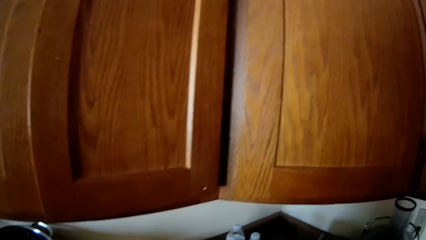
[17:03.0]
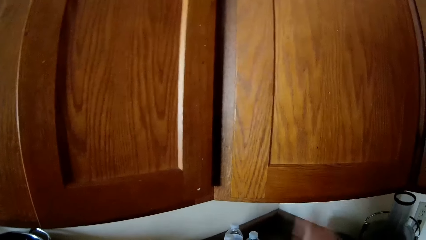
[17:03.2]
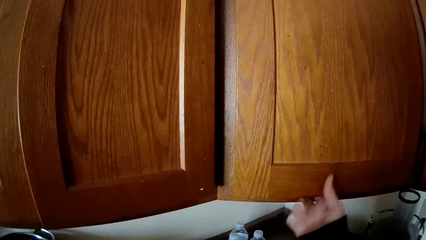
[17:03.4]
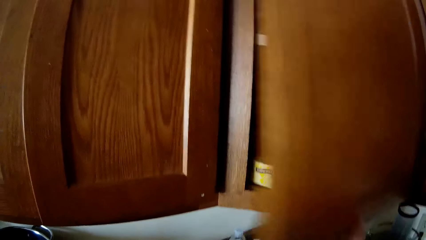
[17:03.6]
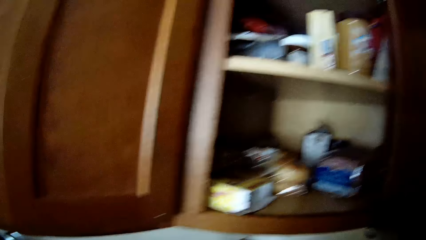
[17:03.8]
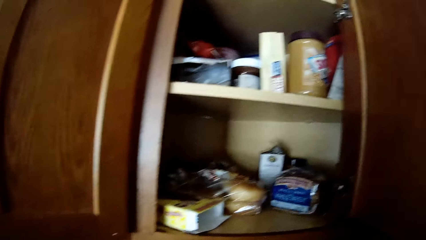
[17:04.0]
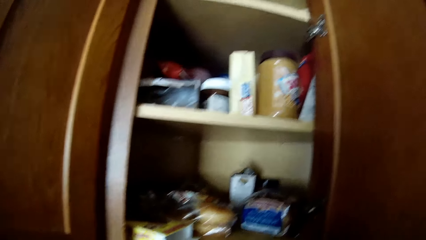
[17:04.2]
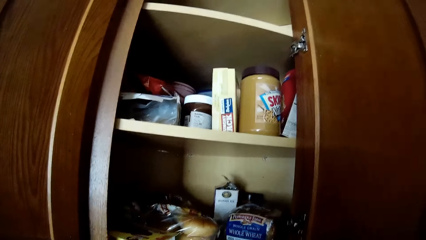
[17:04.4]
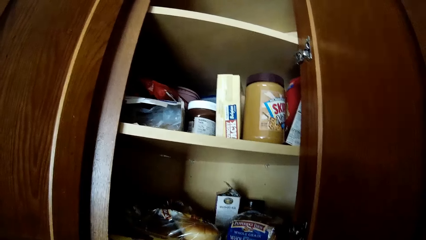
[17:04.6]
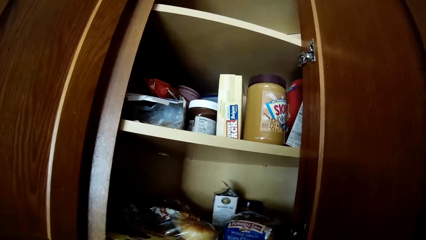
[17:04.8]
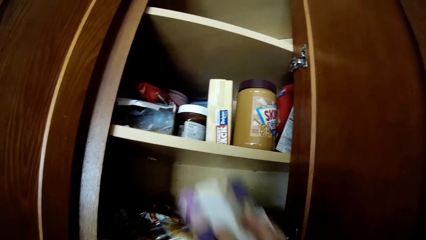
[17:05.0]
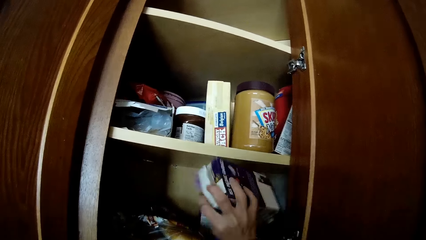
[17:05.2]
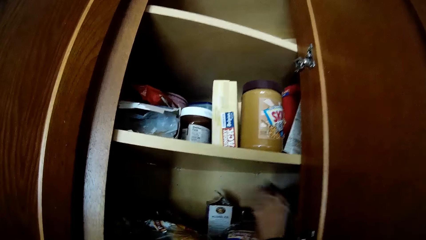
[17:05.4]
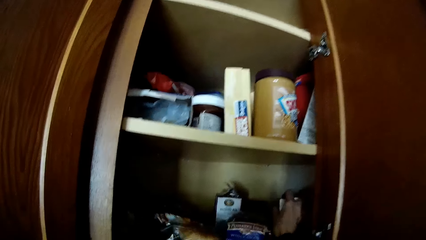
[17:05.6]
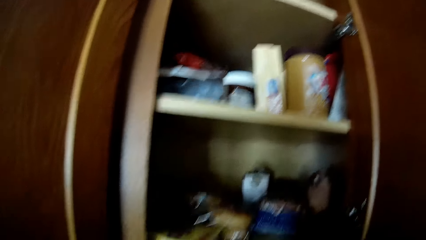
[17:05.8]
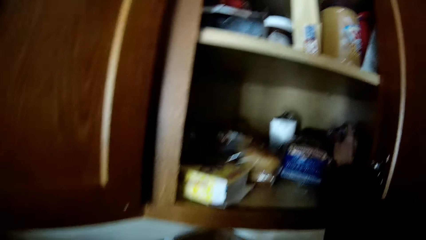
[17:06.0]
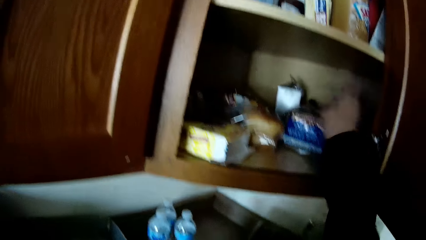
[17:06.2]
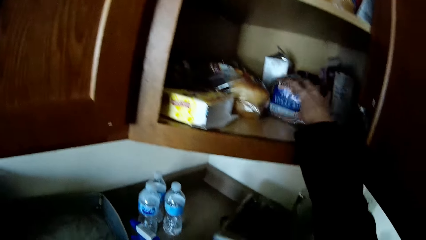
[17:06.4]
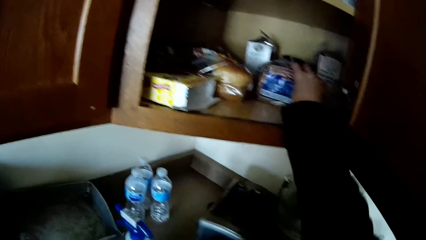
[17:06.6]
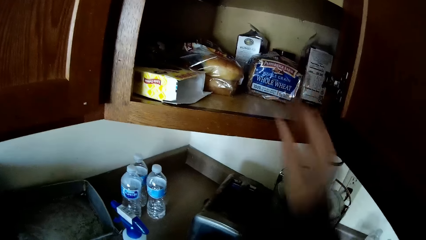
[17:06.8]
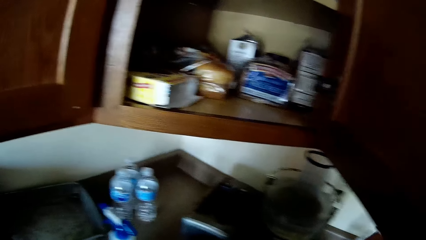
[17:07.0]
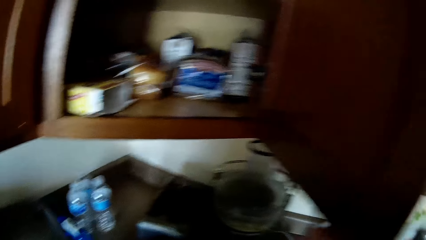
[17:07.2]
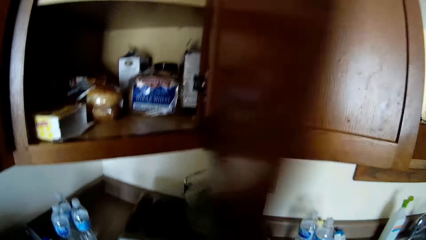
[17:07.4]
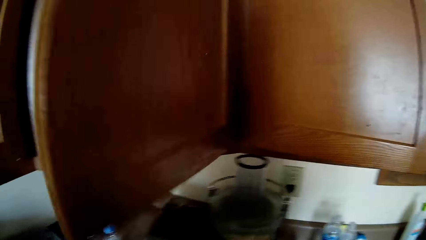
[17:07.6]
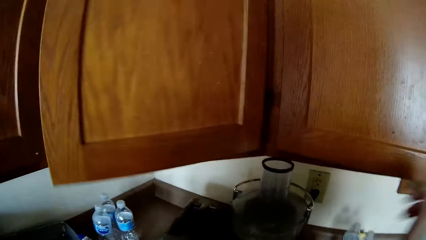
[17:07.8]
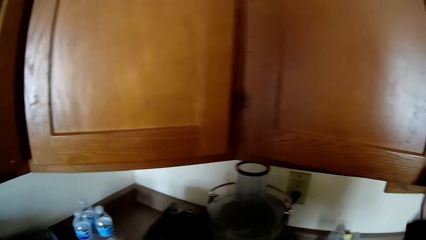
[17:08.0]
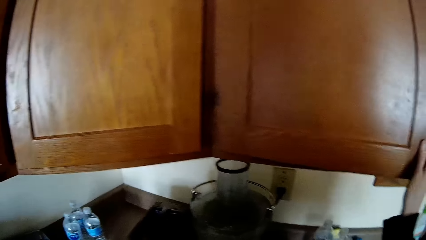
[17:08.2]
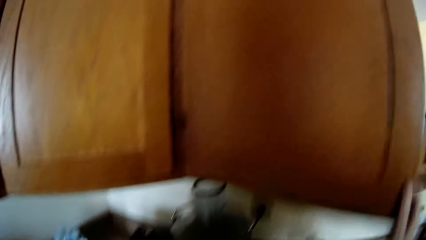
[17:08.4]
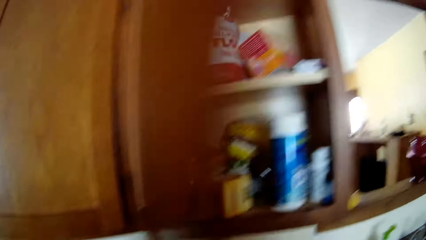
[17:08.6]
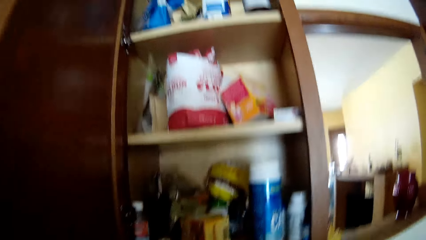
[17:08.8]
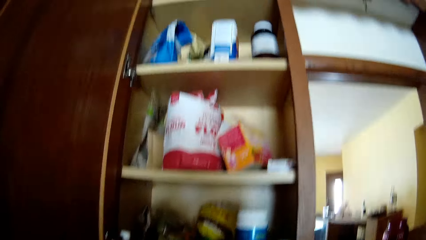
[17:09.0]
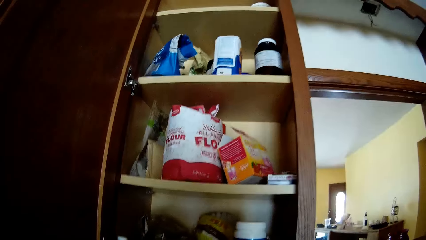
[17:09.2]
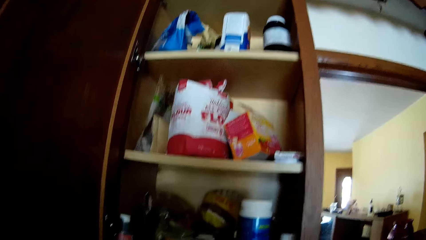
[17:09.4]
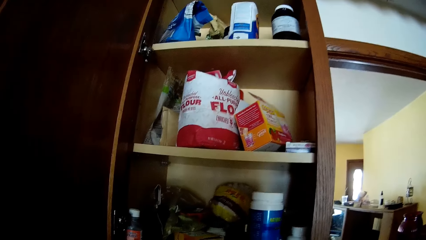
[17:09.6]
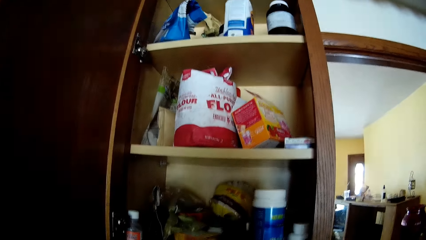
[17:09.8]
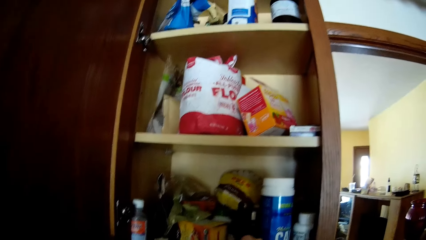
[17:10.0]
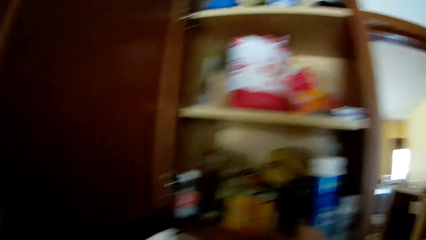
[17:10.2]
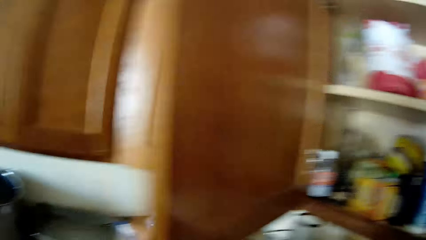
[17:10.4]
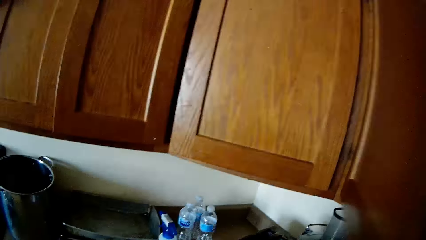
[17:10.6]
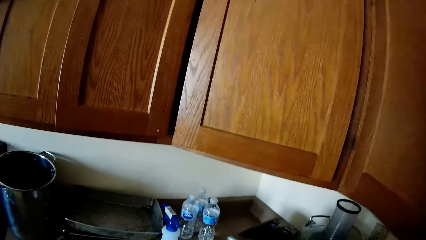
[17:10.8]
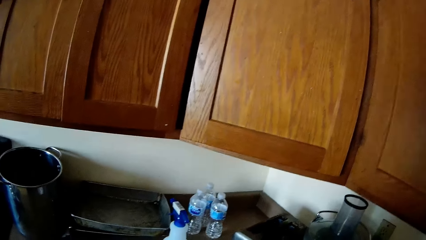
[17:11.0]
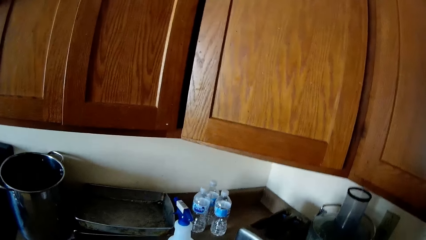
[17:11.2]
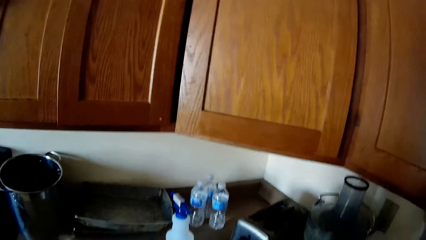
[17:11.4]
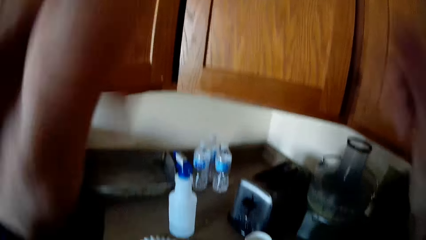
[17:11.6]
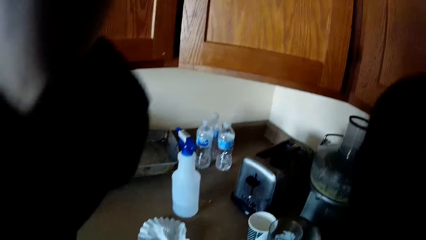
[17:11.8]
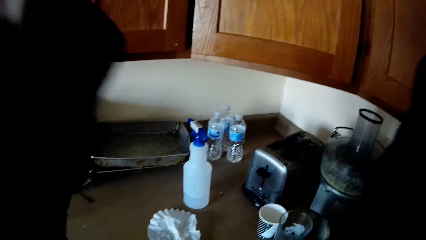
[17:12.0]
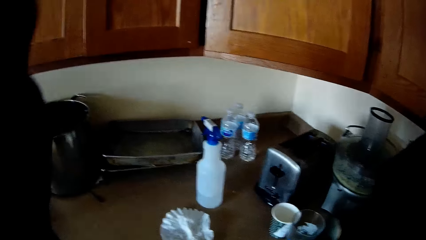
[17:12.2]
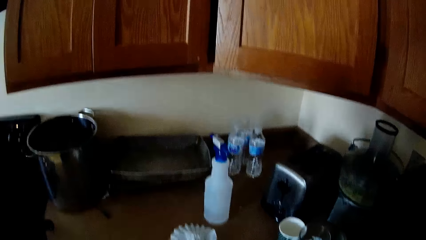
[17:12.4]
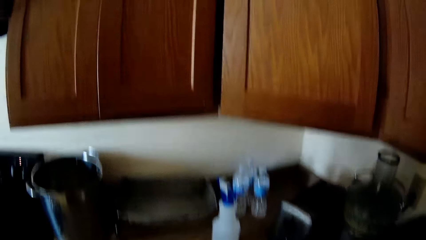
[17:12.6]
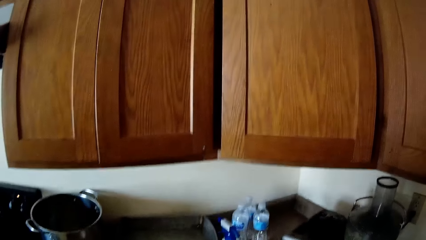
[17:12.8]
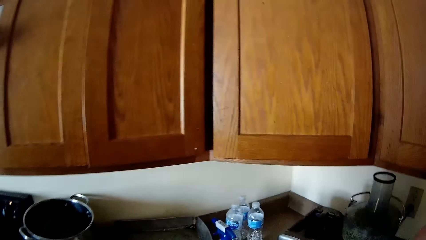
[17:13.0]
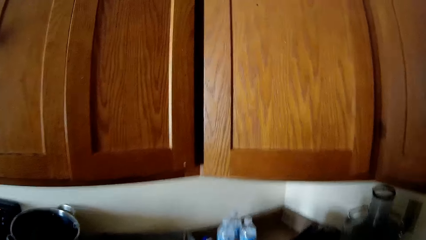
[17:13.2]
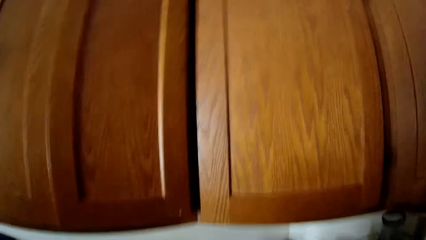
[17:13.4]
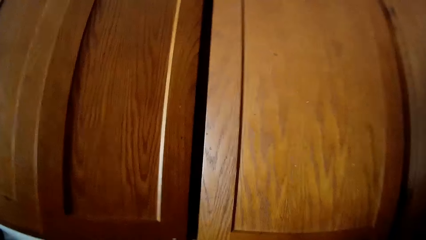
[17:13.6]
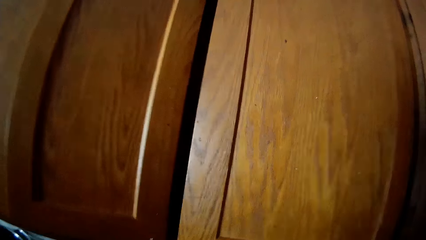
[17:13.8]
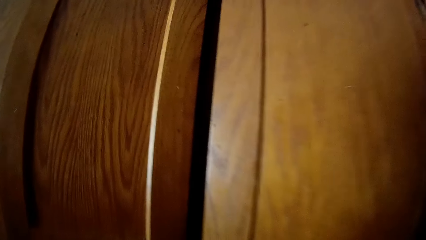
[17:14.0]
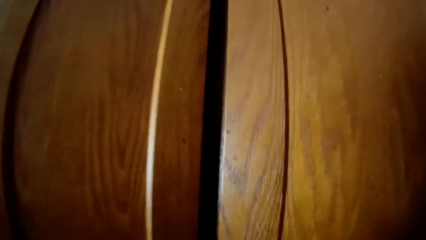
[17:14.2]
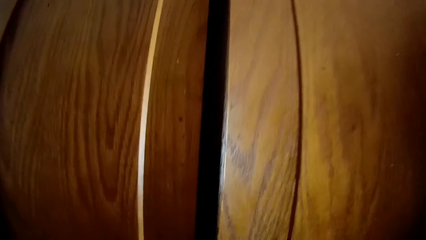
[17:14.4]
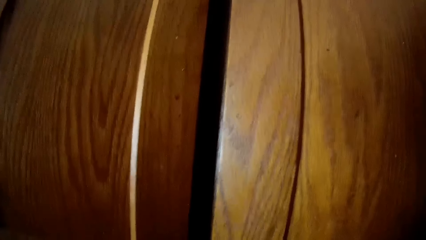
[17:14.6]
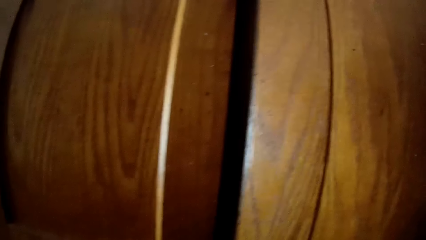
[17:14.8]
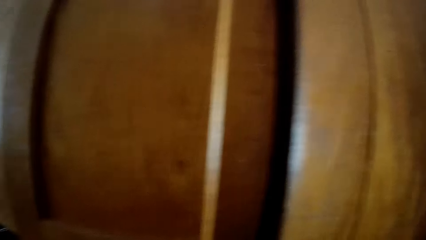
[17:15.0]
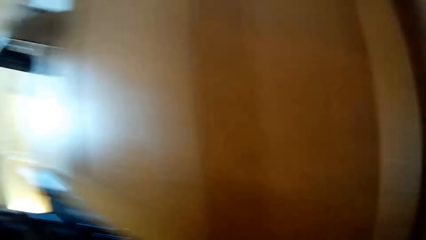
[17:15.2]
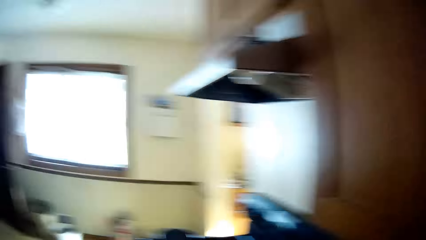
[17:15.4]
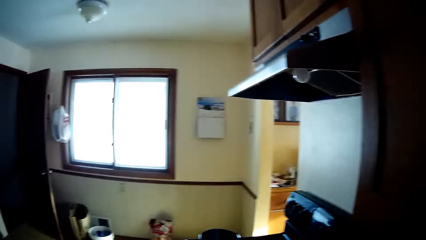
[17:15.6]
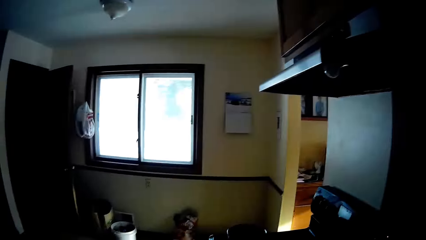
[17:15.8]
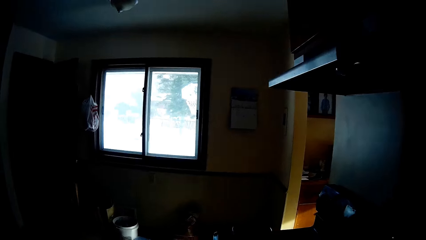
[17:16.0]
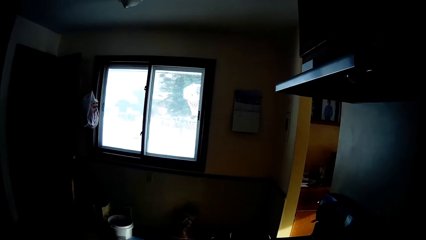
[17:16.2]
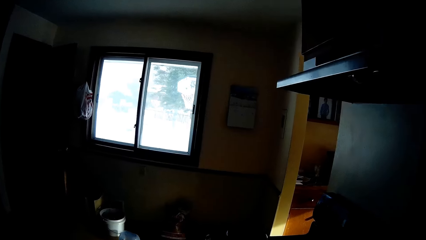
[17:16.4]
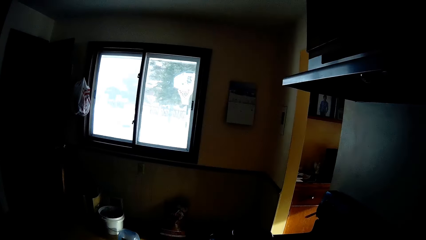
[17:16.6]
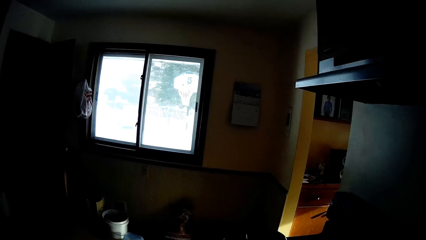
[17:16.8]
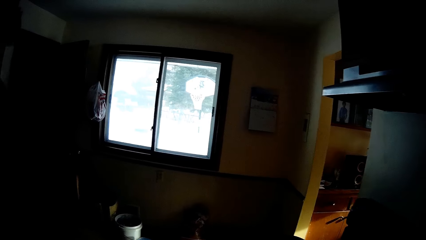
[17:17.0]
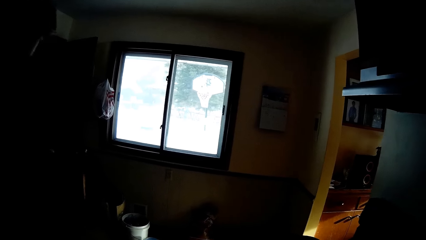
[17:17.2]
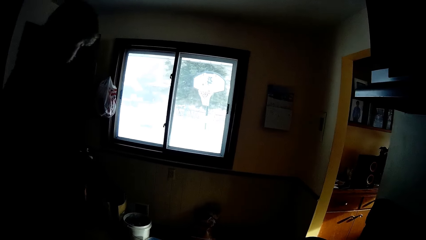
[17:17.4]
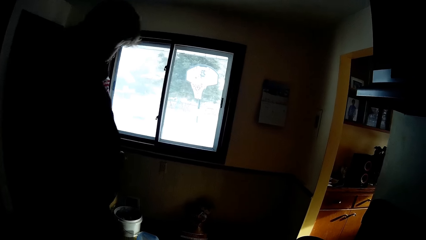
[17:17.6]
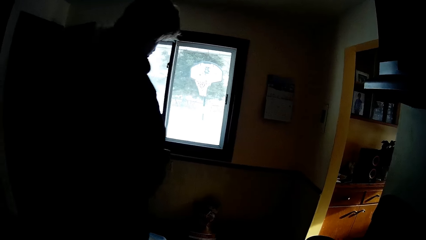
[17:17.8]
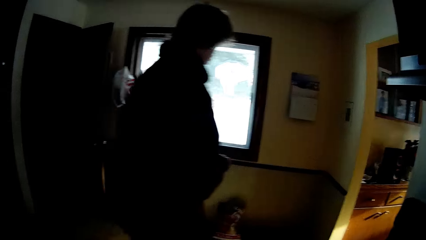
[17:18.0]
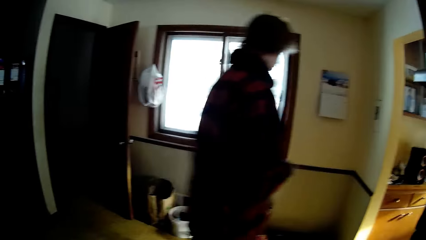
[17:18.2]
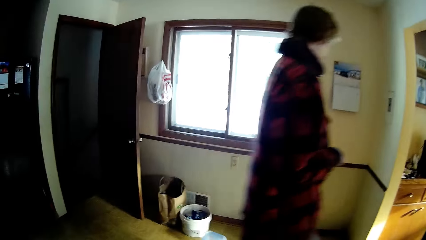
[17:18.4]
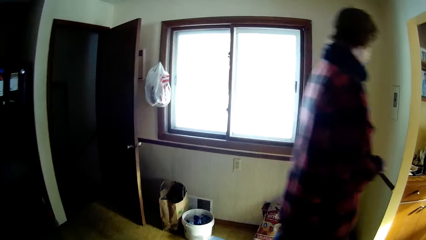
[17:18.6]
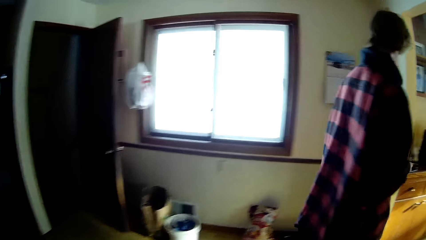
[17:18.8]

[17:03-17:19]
The camera wearer opens the kitchen cabinet. They return something in the kitchen cabinet. They move the bread. They close the cabinet. They open the kitchen cabinet. They move a container. They close the cabinet. They raise their hands. They look around the kitchen. They move around. A man moves around.
